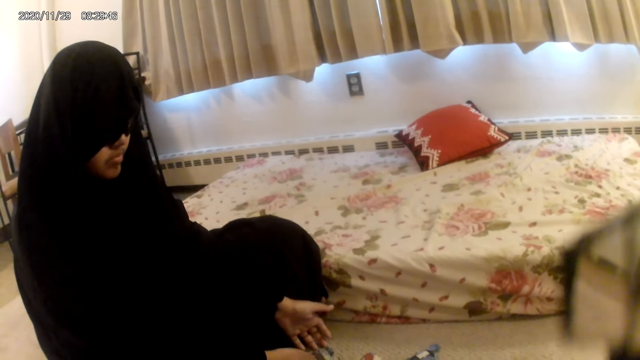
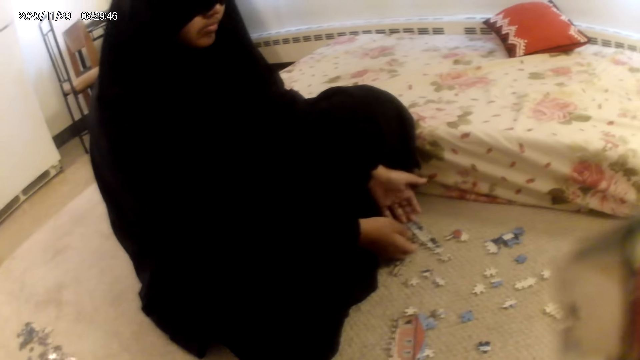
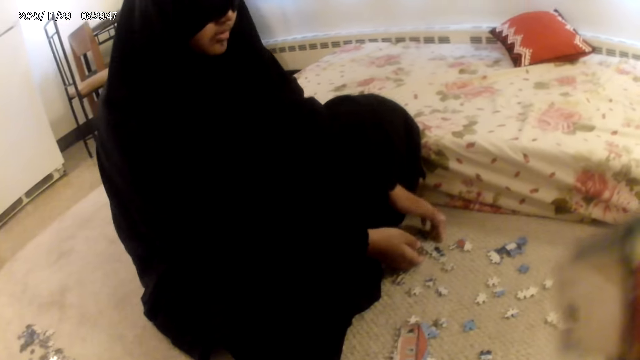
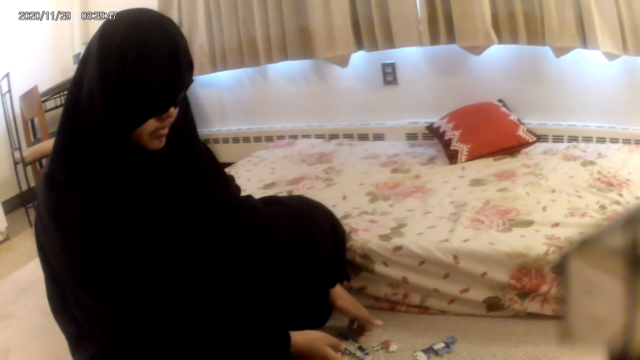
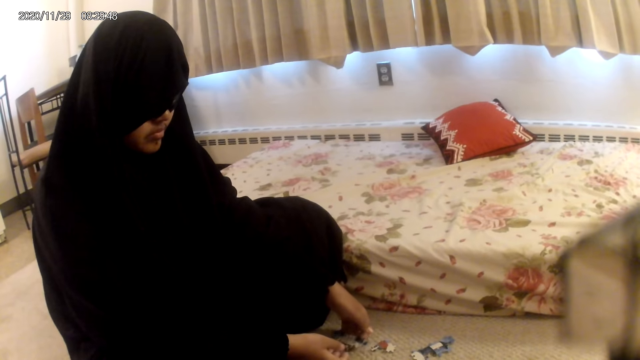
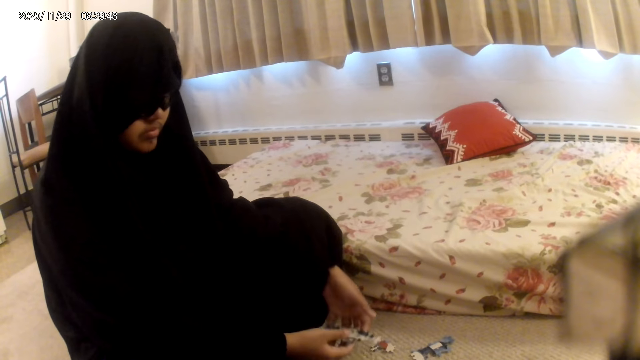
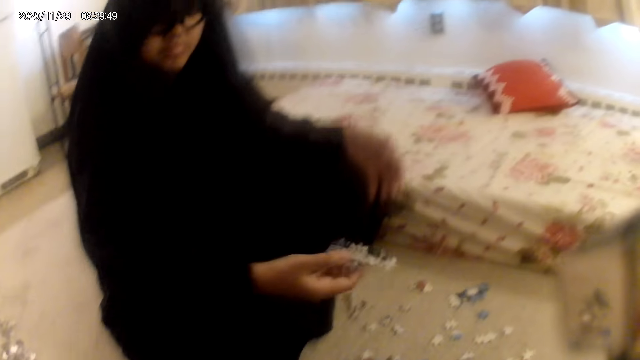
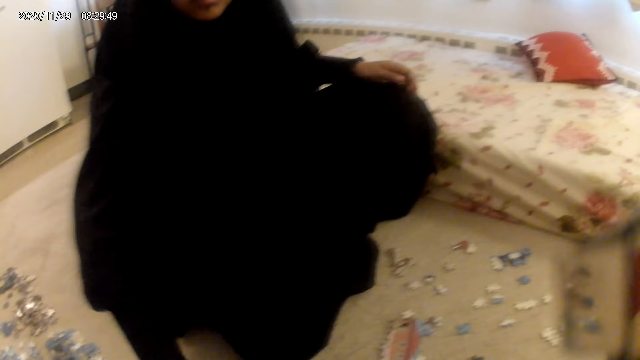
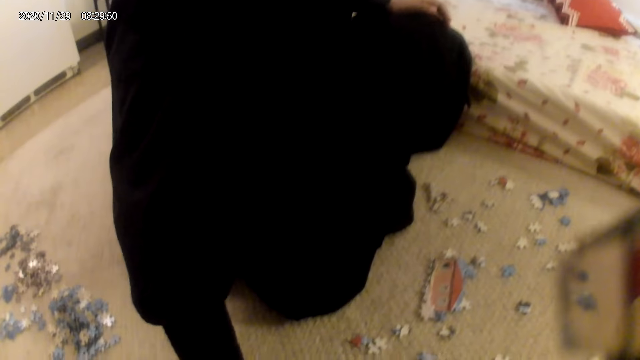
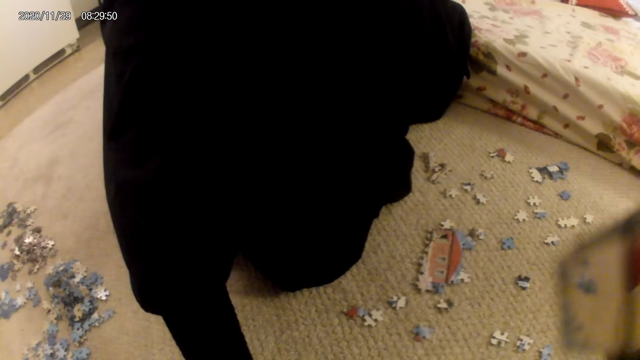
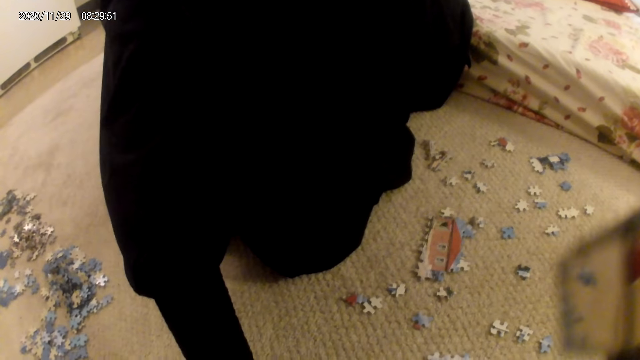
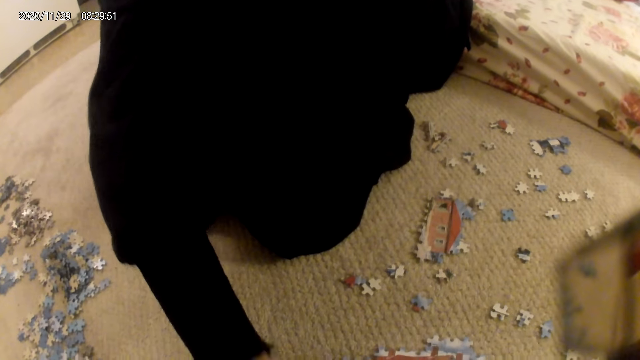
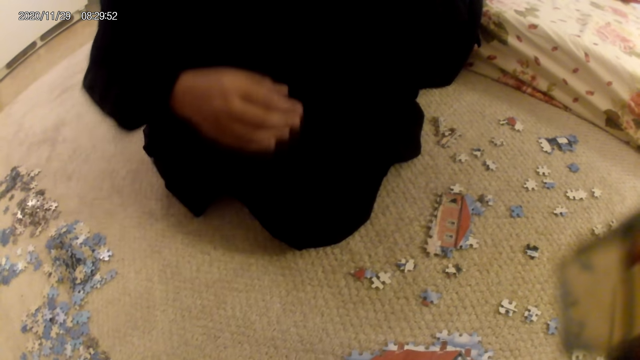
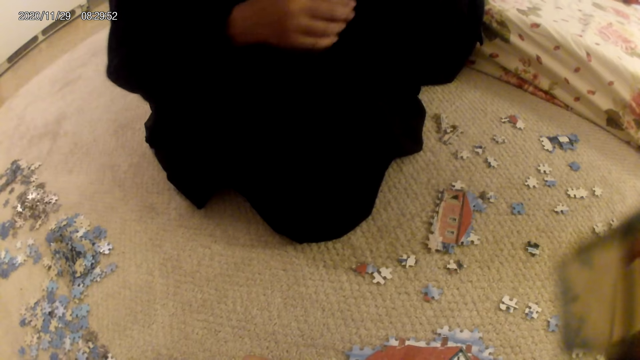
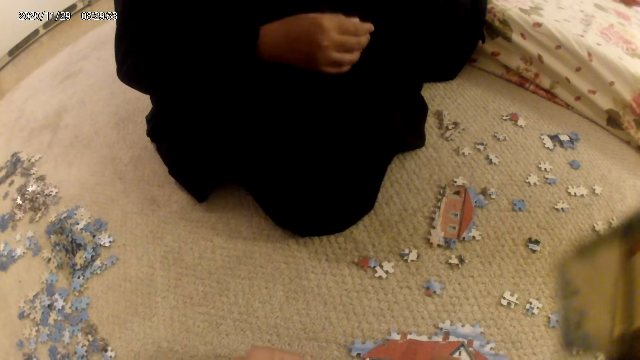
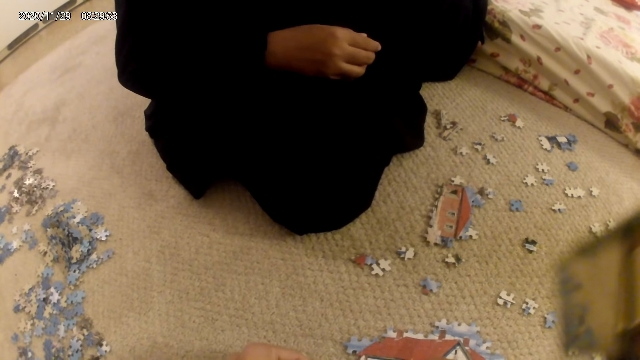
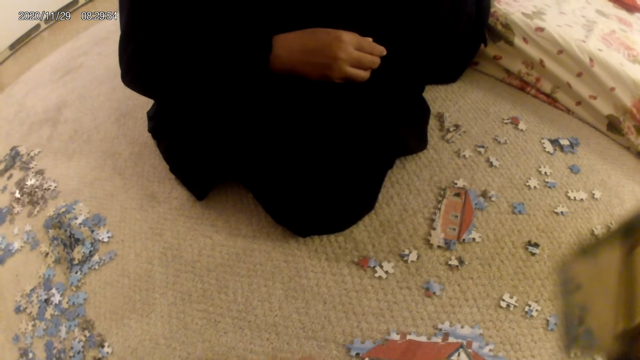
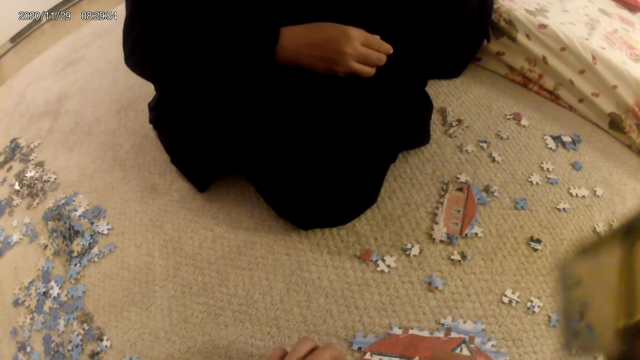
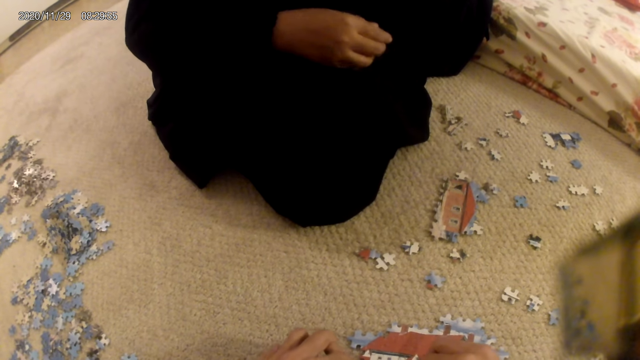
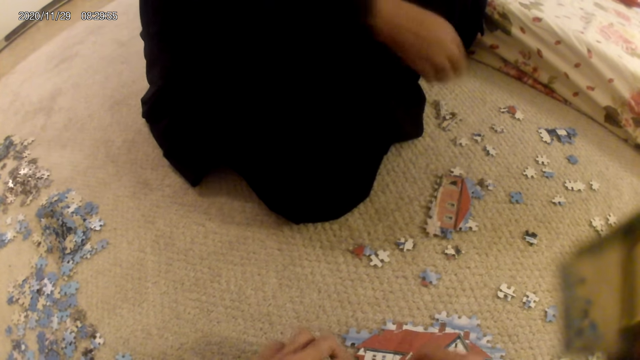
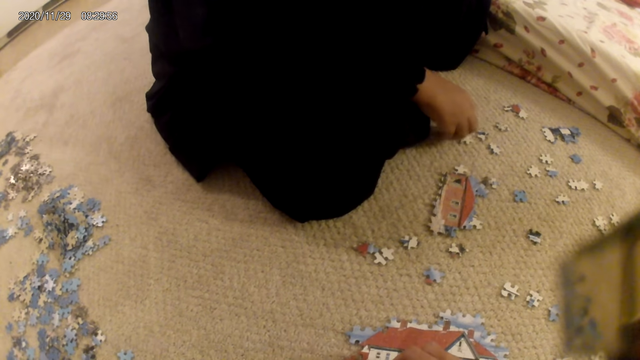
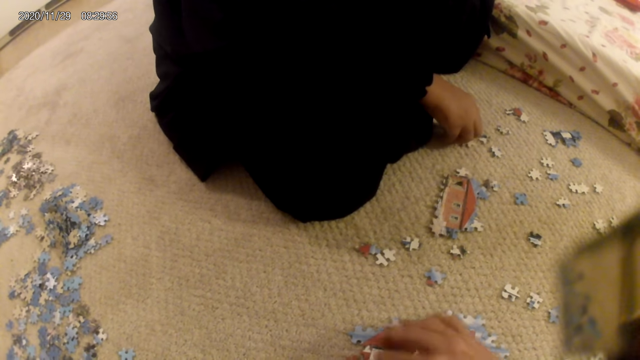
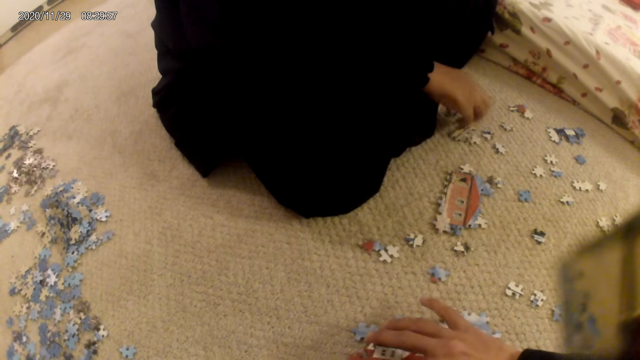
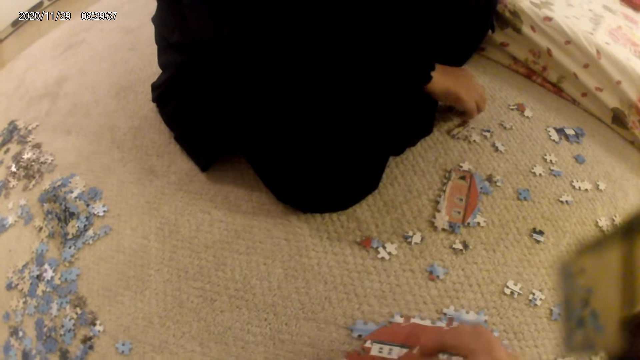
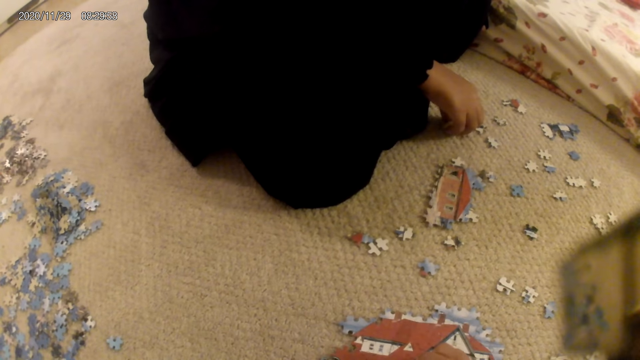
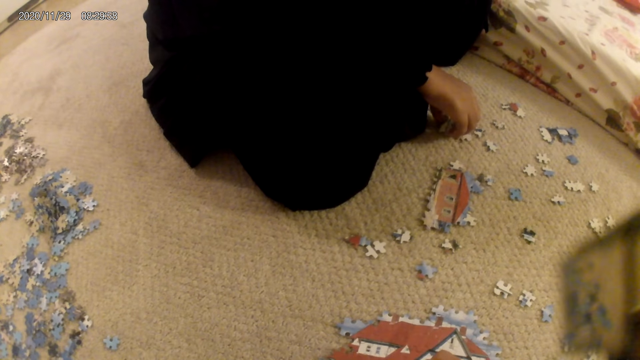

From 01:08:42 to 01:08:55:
A lady picks the puzzle piece. The lady places the puzzle structure on the floor and looks around. The camera wearer fixes puzzle pieces together. The lady picks a puzzle piece.

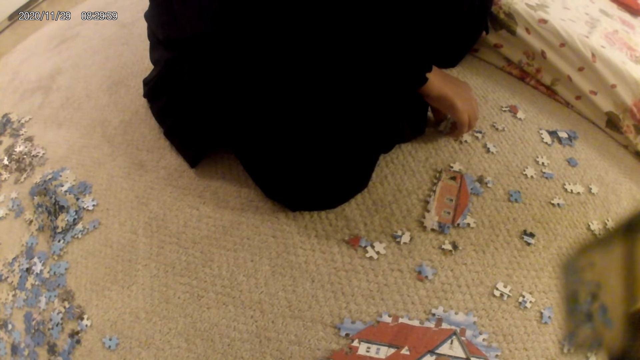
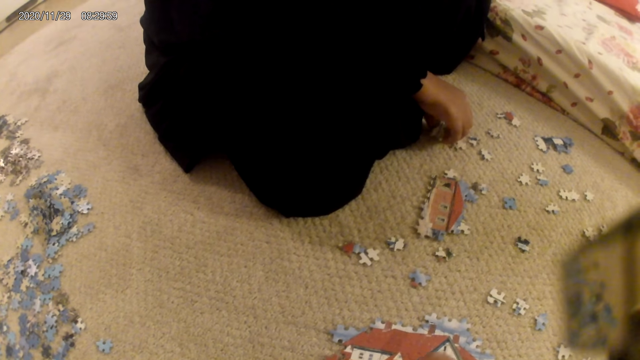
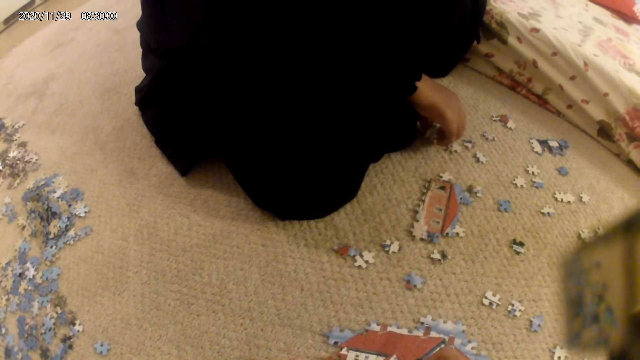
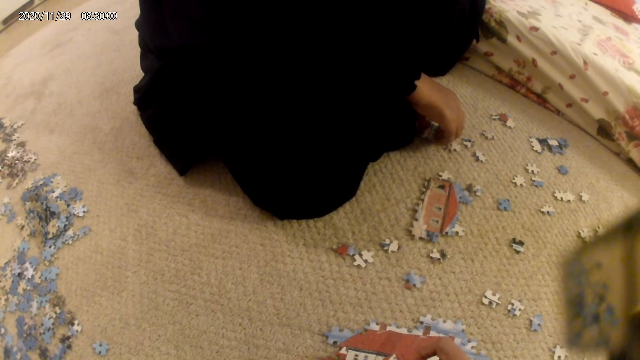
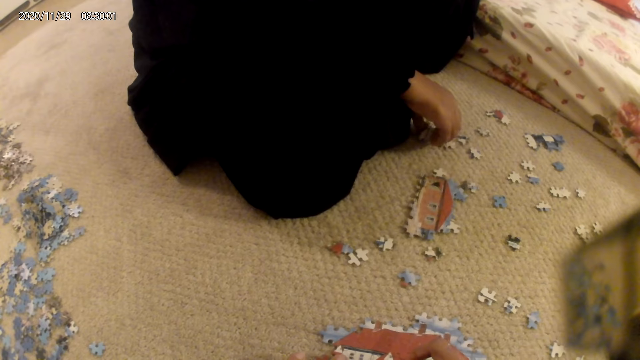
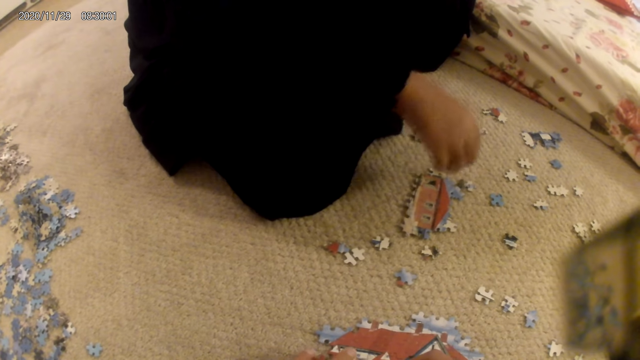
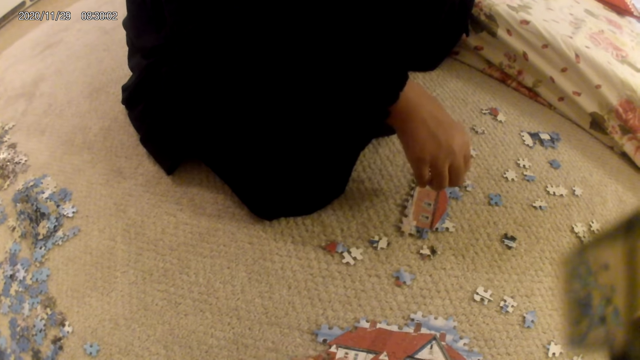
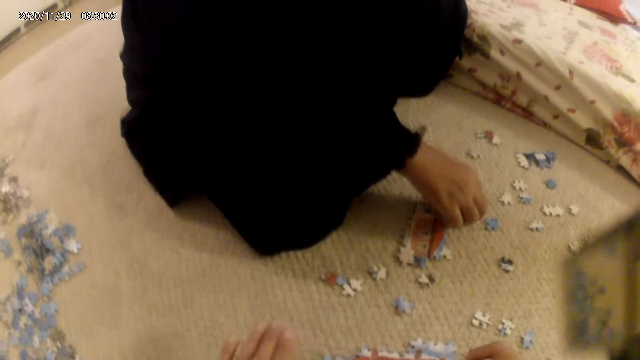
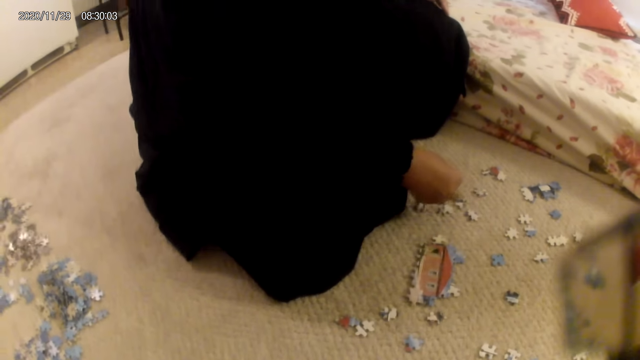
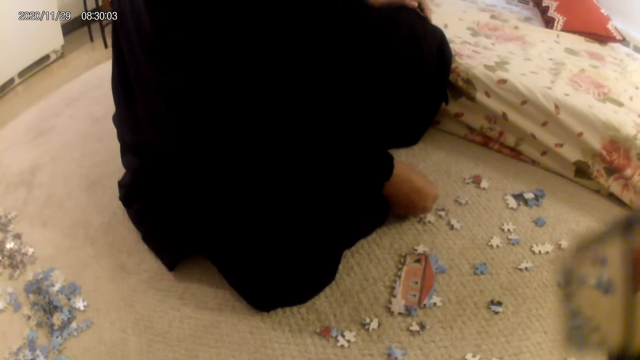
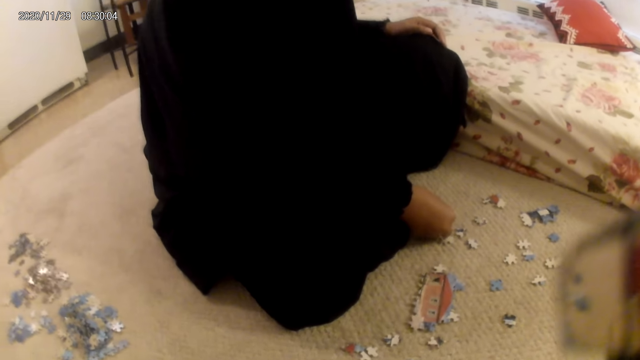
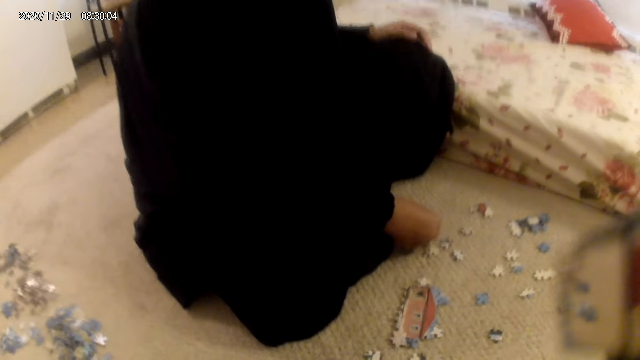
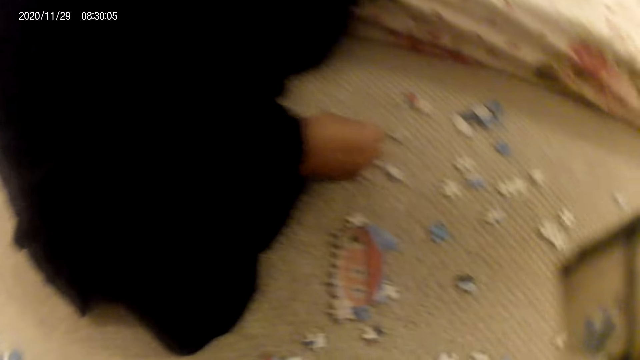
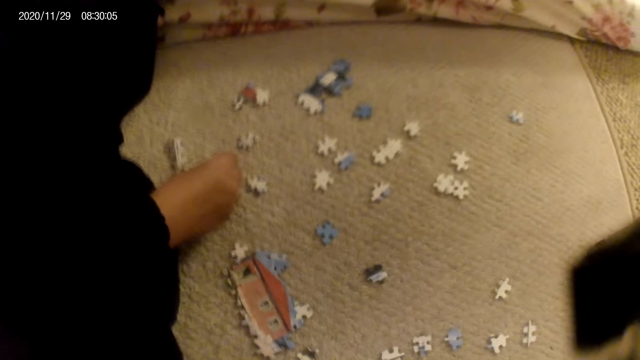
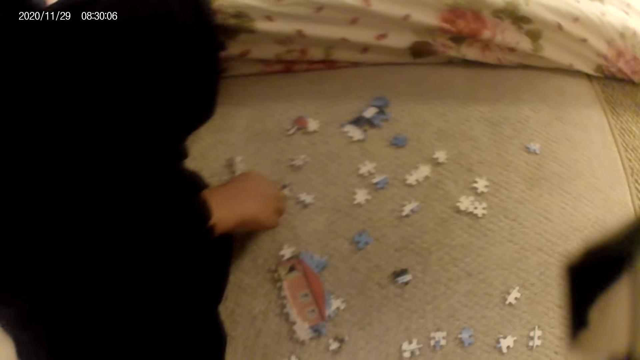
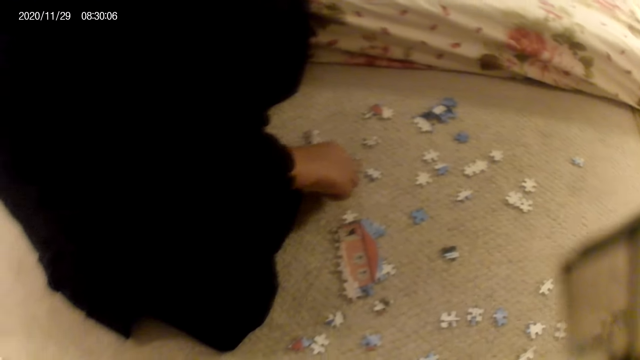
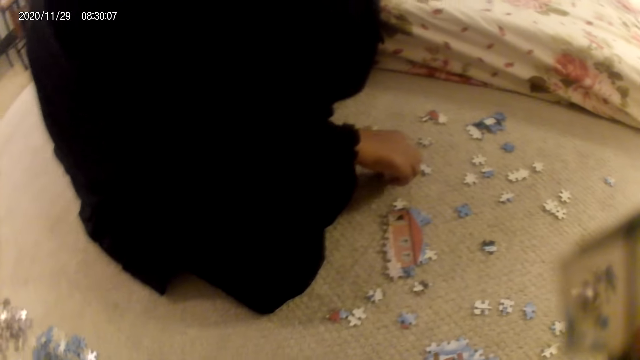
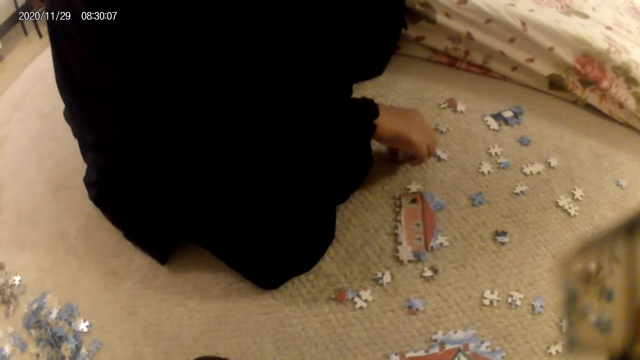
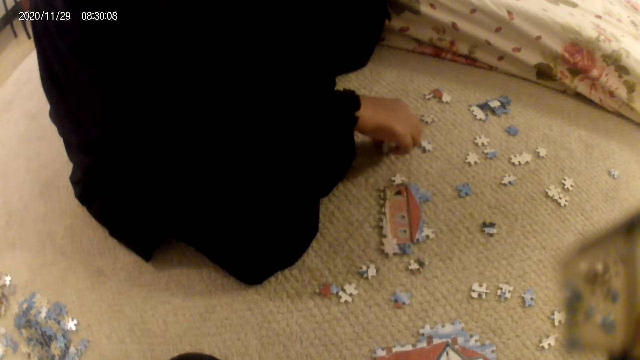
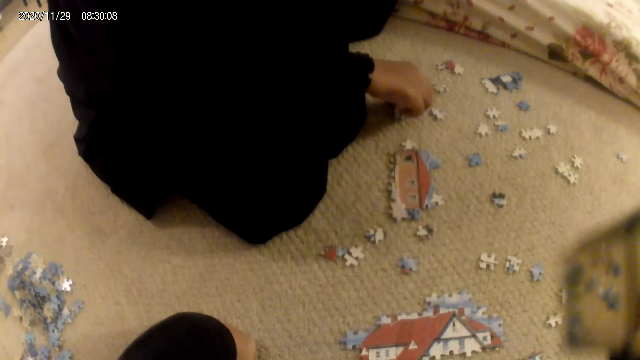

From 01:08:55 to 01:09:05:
A lady places the puzzle piece on the floor, looks around and picks a puzzle piece. The camera wearer looks around. The lady fixes the puzzle piece with the other.
